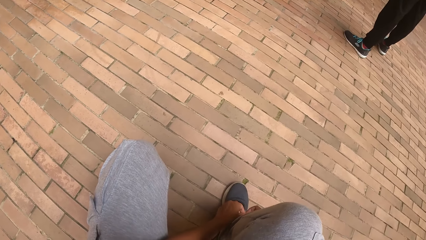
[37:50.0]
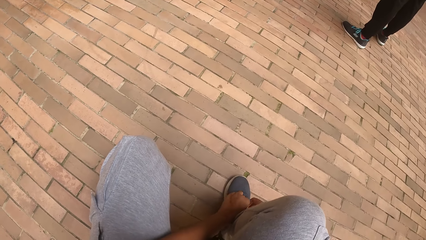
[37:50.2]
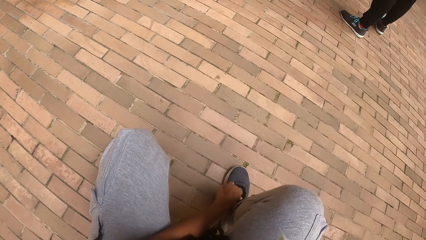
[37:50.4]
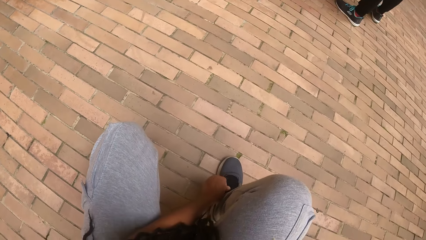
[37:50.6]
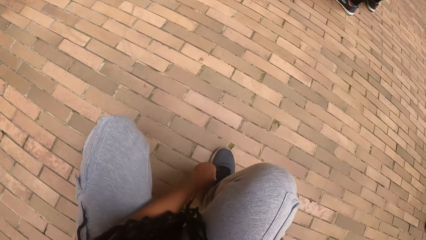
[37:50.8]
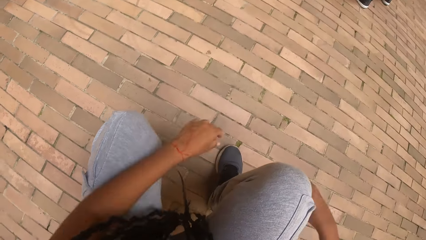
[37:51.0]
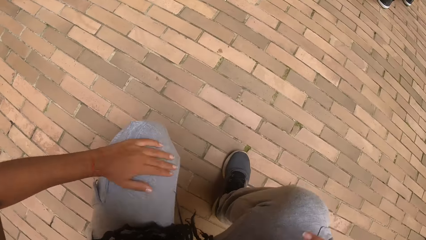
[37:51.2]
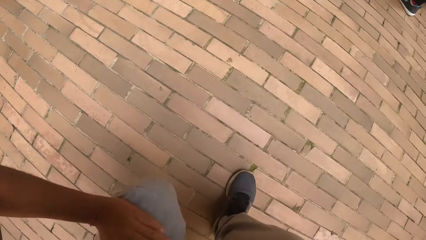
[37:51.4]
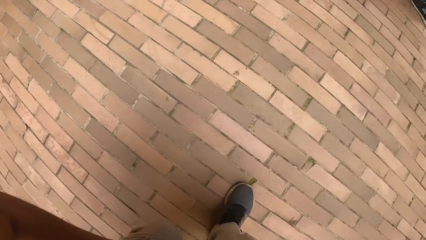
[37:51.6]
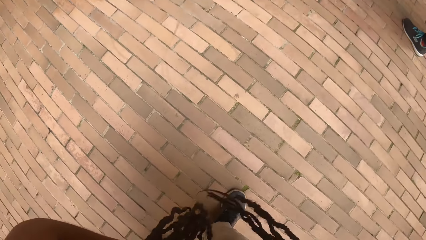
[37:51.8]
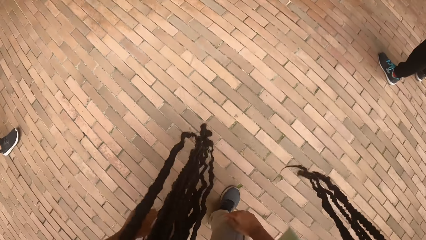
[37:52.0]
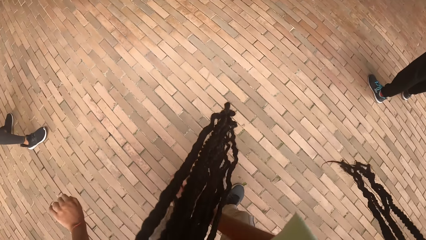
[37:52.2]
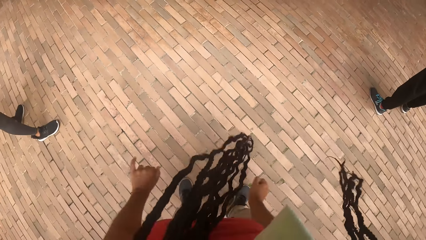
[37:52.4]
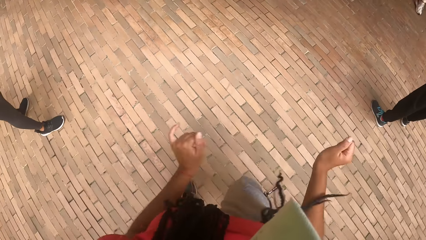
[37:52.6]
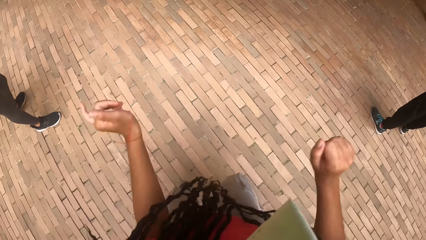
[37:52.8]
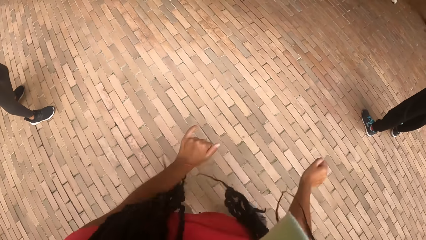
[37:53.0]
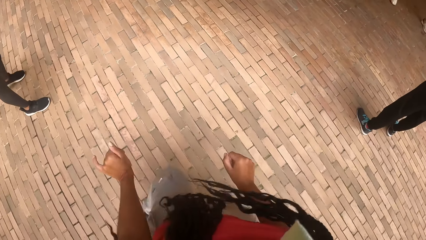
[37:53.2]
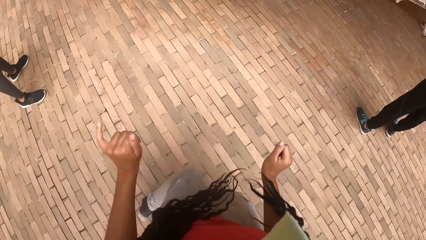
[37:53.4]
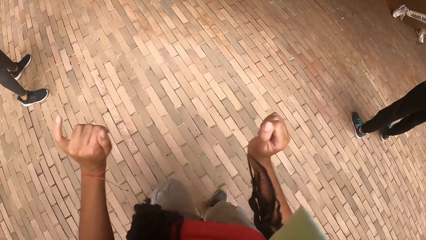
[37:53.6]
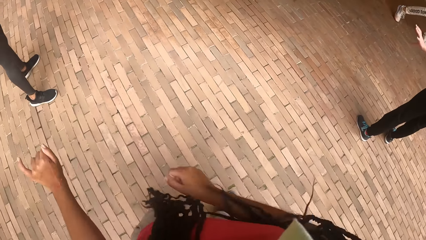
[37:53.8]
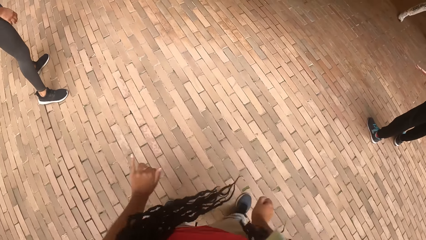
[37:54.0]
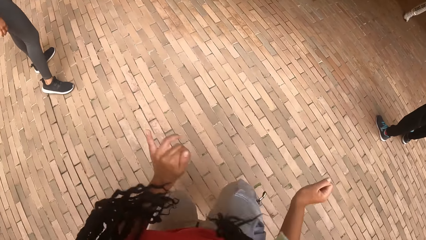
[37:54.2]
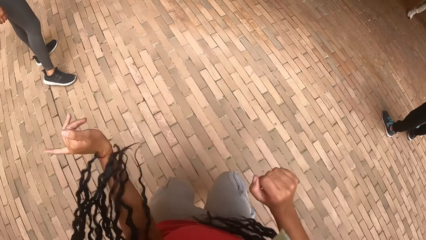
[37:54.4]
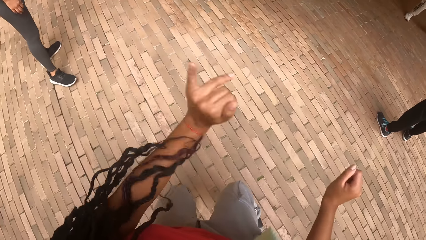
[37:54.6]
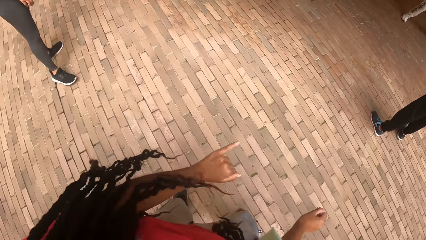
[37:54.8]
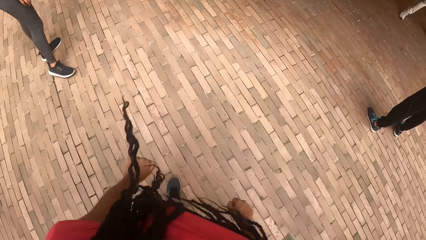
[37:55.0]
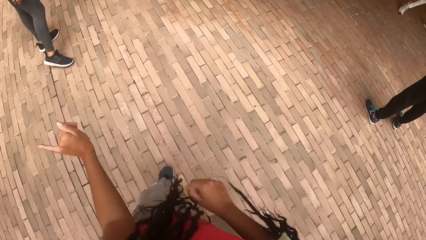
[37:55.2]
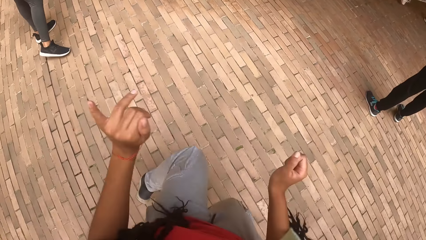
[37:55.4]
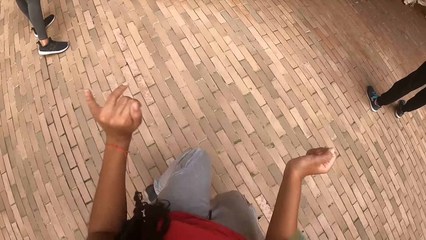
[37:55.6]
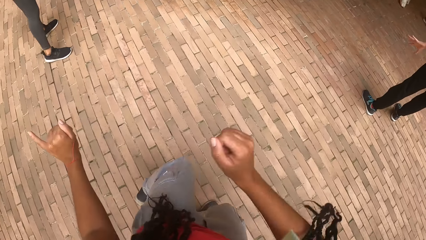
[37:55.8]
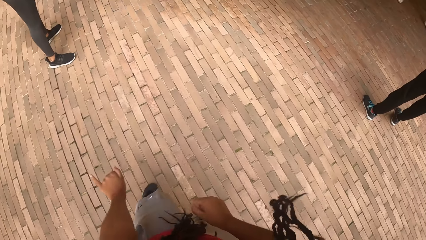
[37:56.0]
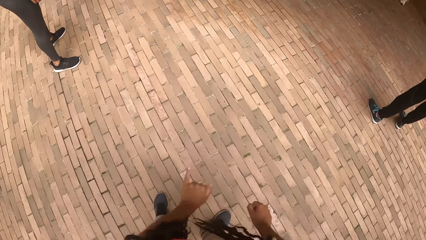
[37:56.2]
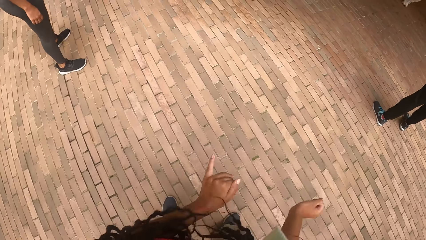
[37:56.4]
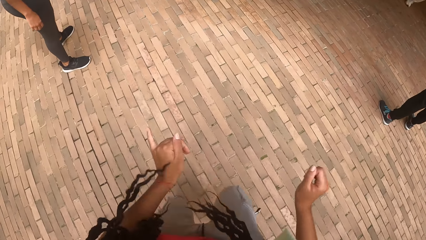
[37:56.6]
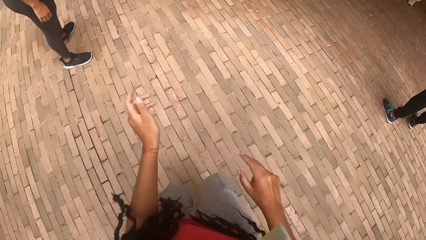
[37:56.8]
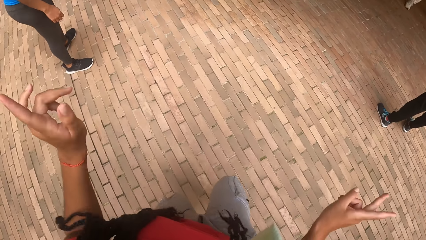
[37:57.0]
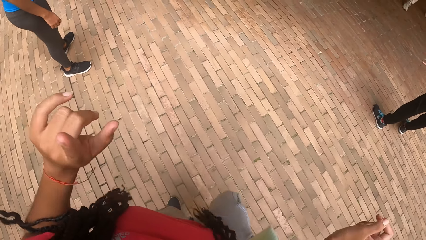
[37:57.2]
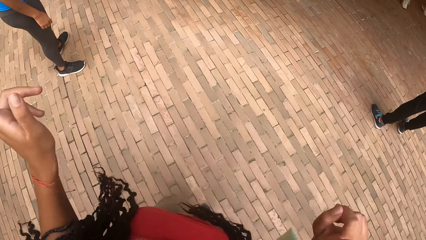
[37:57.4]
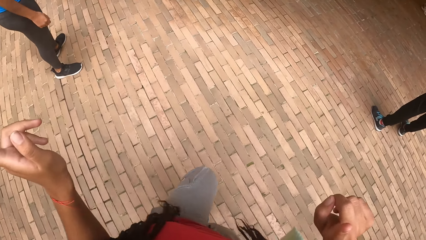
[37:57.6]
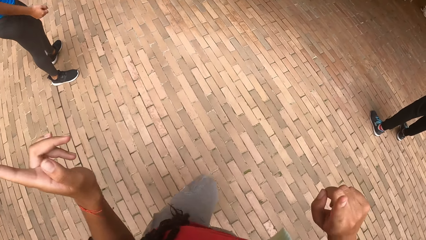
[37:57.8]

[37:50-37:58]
The camera wearer gets up from the ground. They dance.

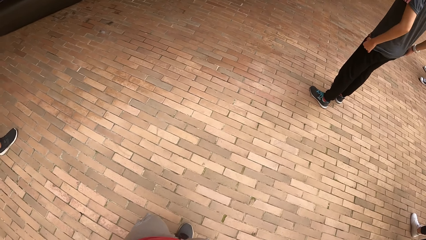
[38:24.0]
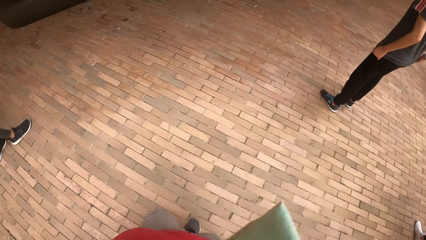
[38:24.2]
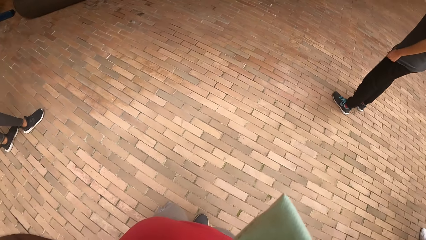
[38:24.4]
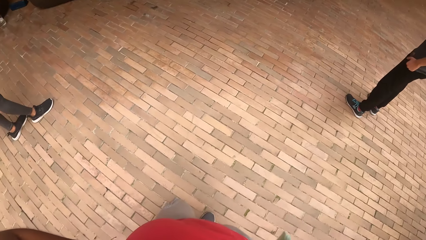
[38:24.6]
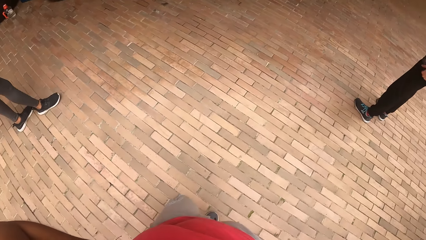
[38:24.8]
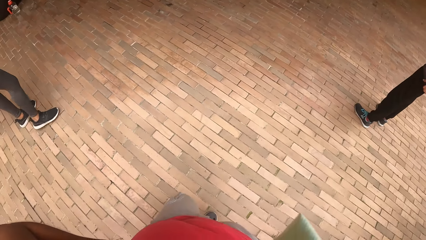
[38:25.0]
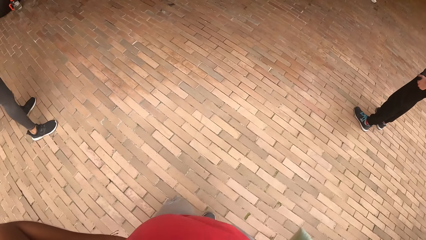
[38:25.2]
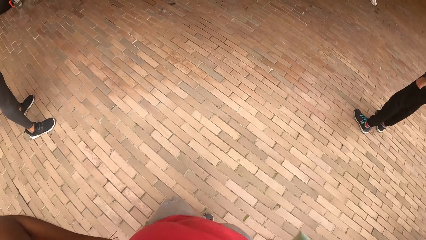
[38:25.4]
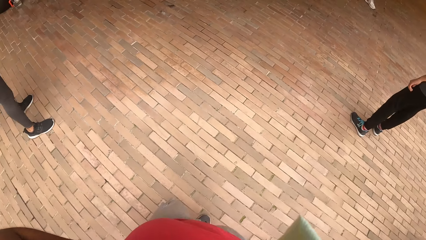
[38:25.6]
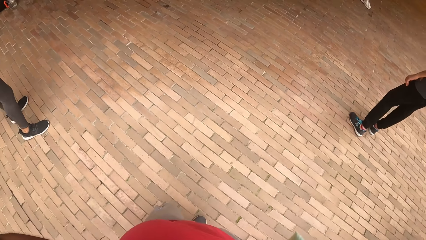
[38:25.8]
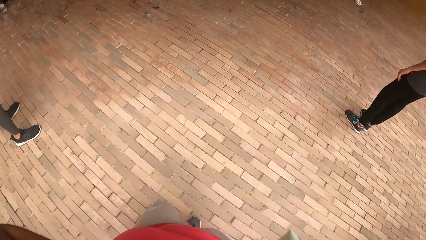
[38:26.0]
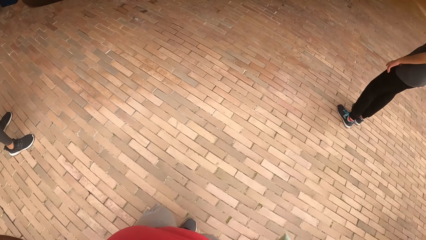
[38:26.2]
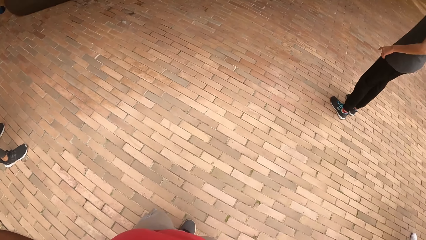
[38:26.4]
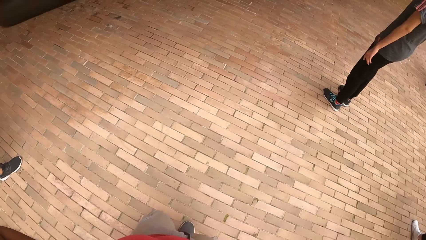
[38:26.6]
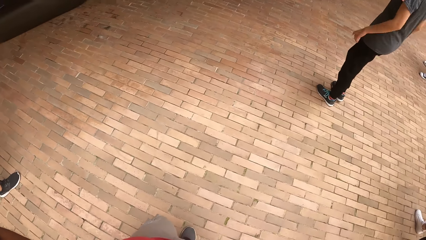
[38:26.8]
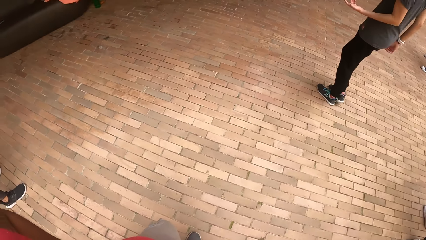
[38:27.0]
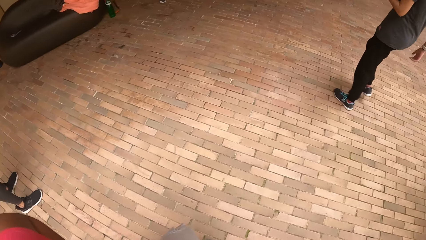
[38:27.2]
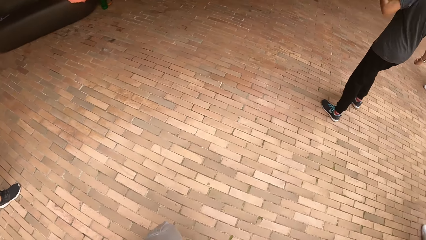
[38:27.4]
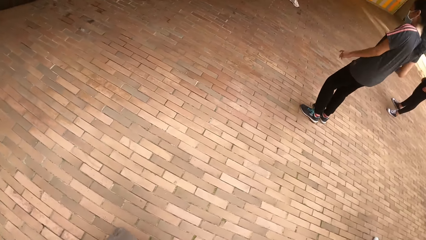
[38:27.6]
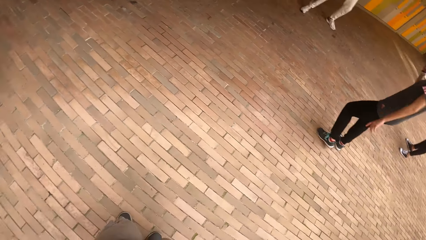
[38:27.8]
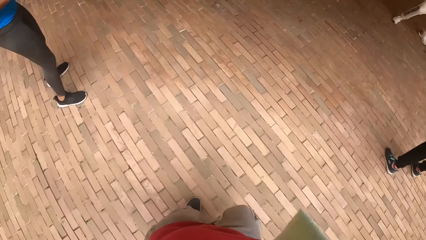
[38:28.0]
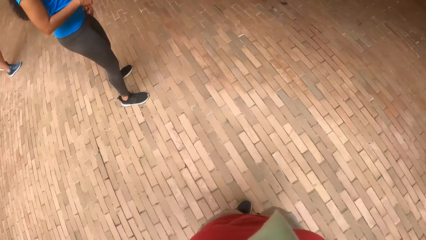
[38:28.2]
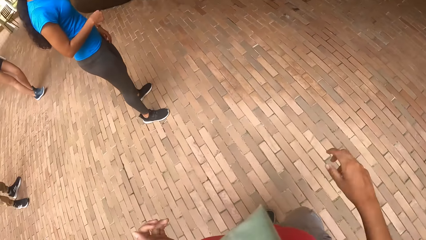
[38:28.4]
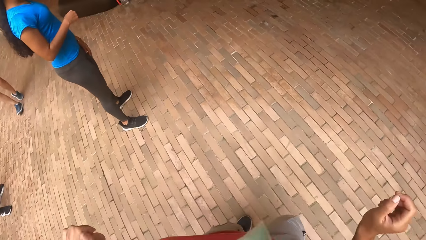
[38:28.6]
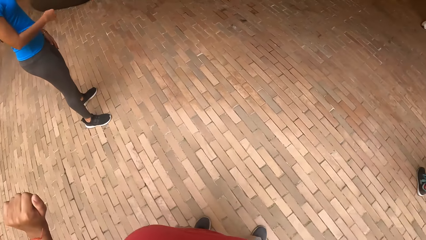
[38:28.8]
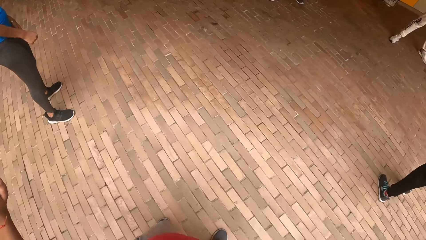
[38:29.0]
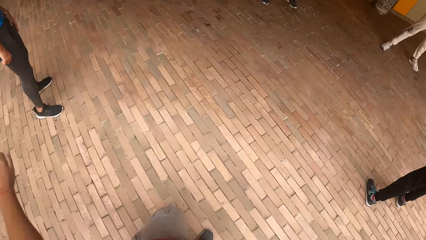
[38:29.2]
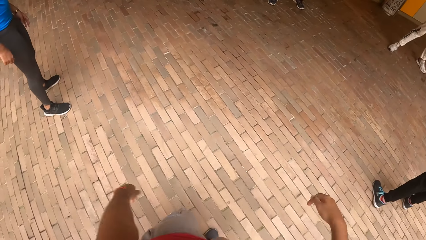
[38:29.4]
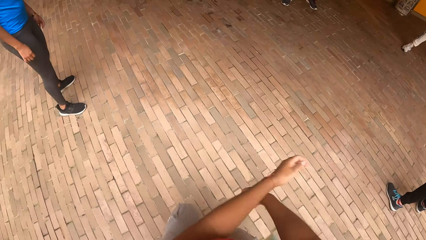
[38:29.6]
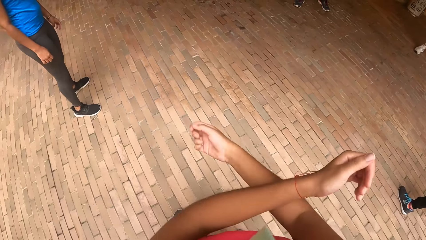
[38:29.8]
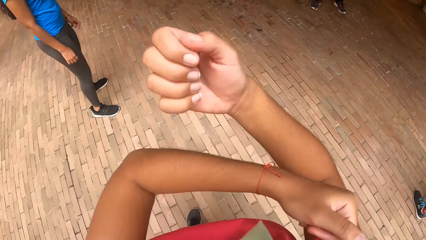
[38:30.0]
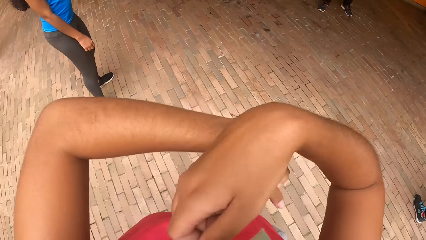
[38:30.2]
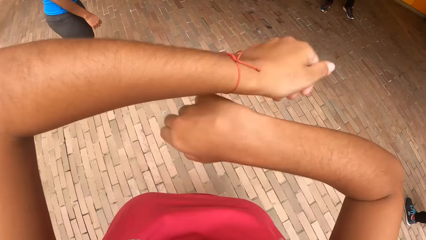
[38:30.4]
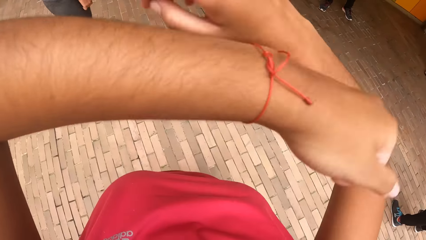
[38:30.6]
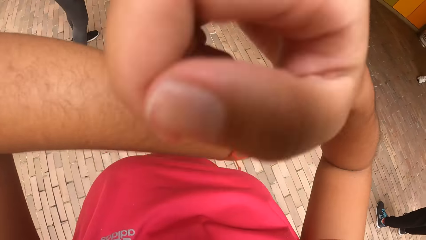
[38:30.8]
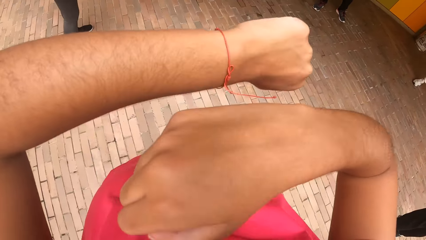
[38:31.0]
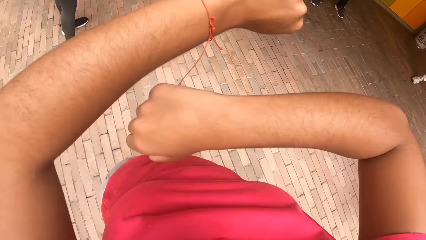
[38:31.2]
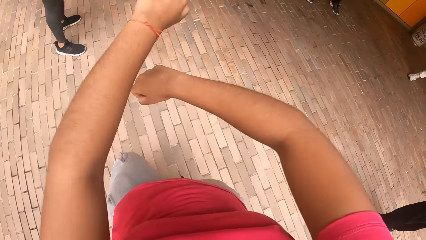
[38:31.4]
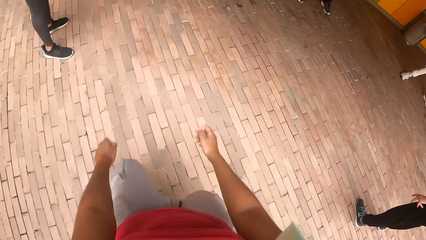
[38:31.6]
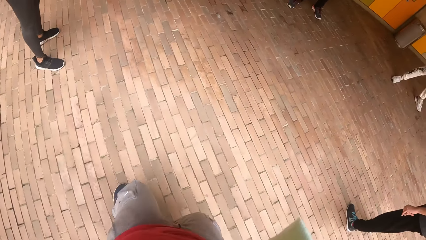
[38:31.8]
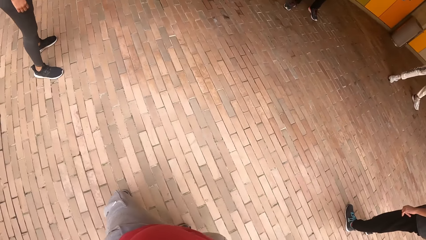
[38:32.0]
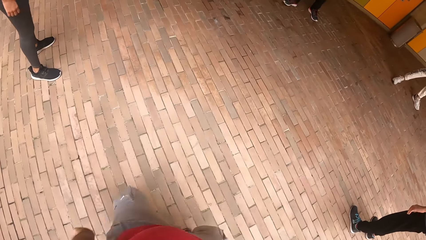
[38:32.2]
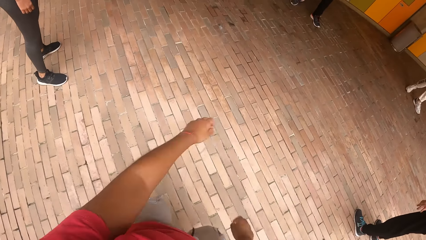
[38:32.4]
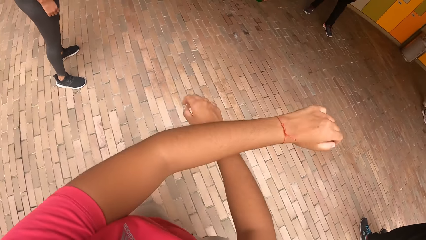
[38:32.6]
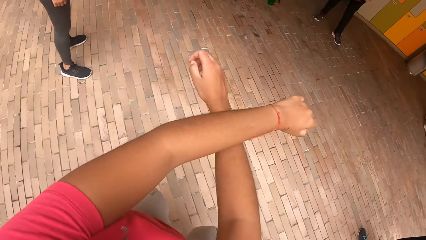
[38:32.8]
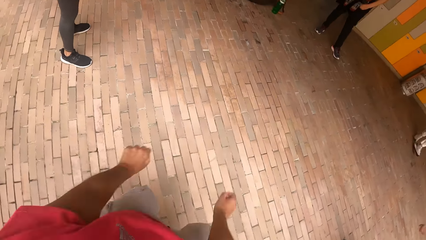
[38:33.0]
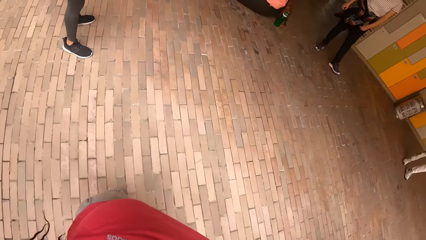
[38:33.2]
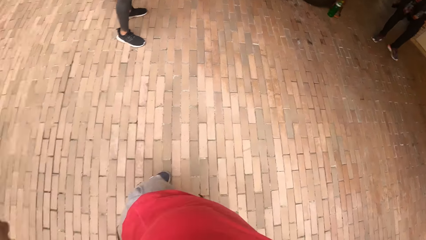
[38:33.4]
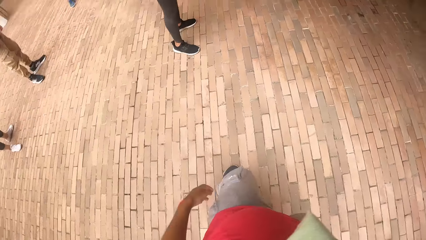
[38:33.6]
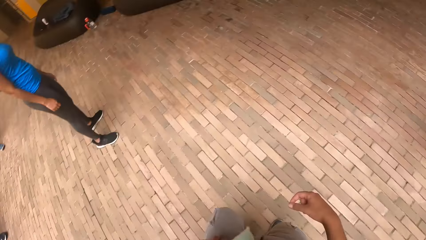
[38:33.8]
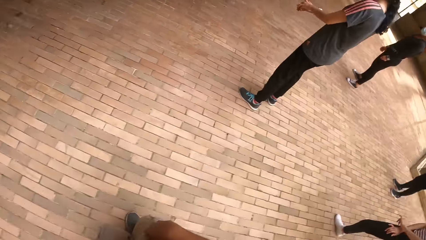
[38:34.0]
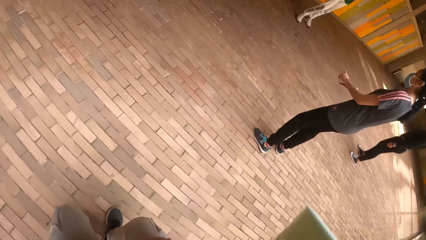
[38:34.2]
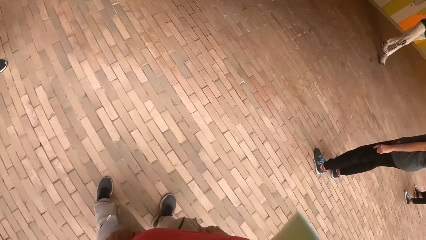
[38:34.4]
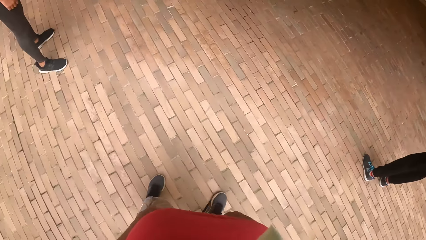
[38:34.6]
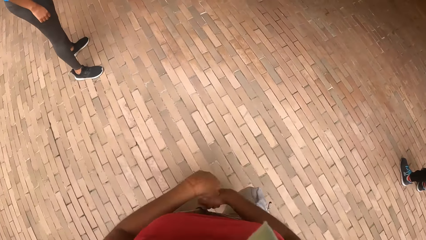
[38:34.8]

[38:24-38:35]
The camera wearer is looking at a person. She is moving her hands.
